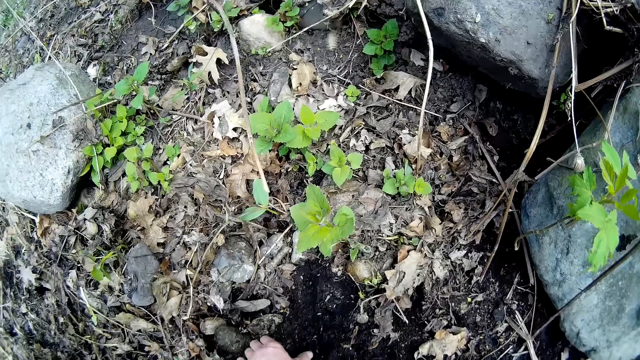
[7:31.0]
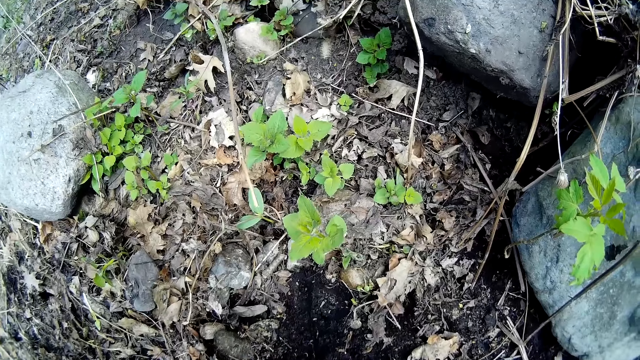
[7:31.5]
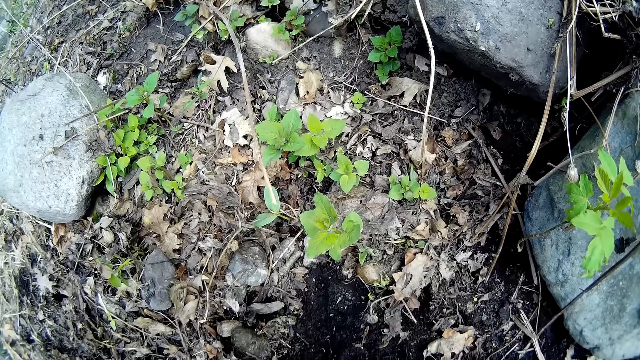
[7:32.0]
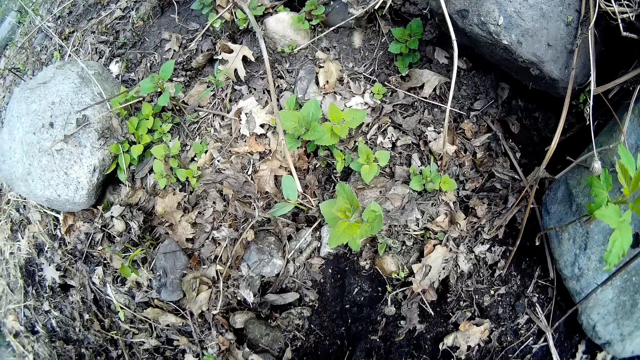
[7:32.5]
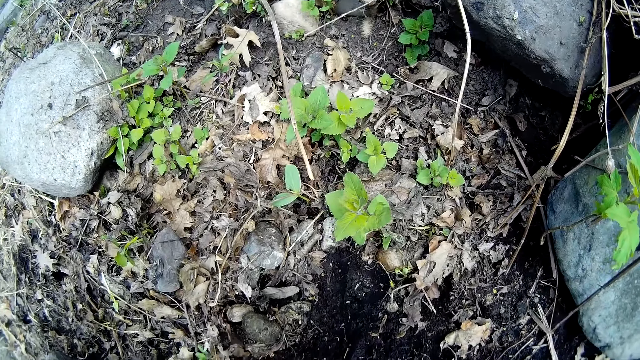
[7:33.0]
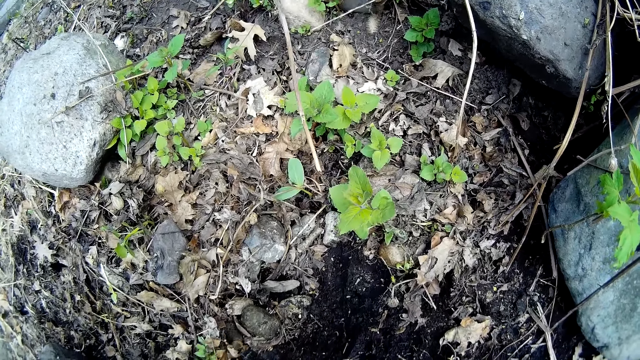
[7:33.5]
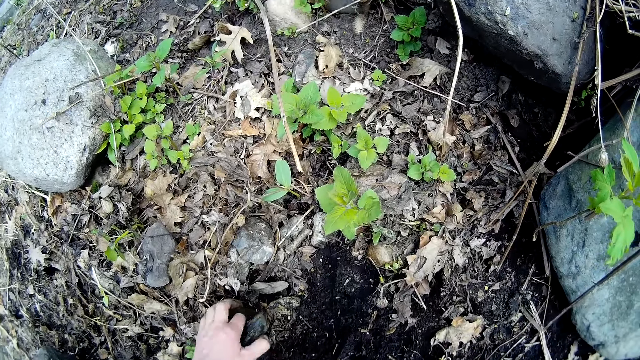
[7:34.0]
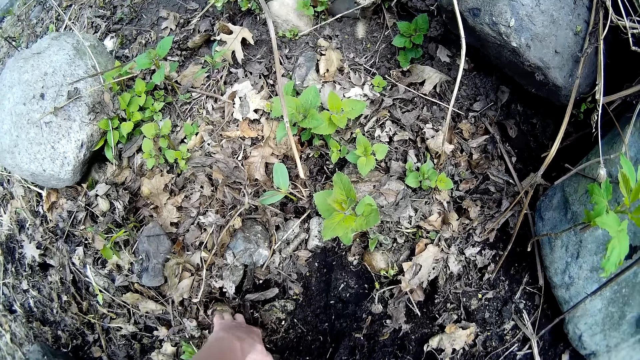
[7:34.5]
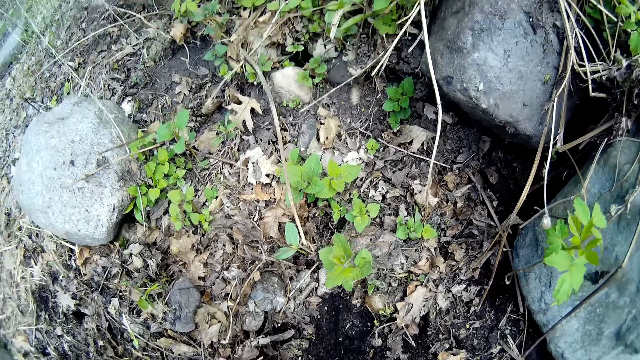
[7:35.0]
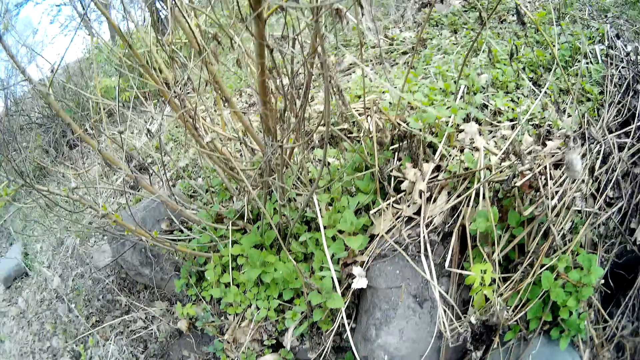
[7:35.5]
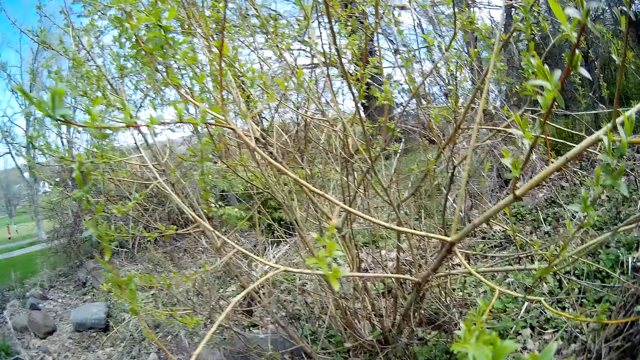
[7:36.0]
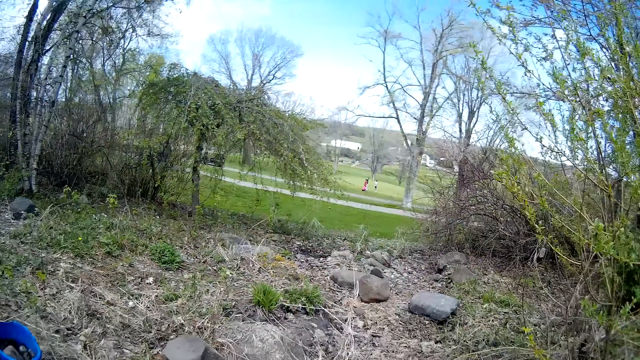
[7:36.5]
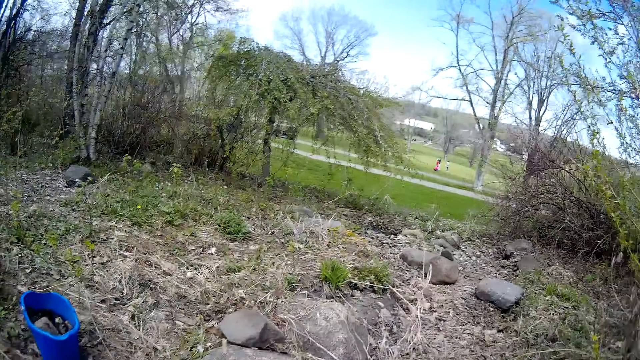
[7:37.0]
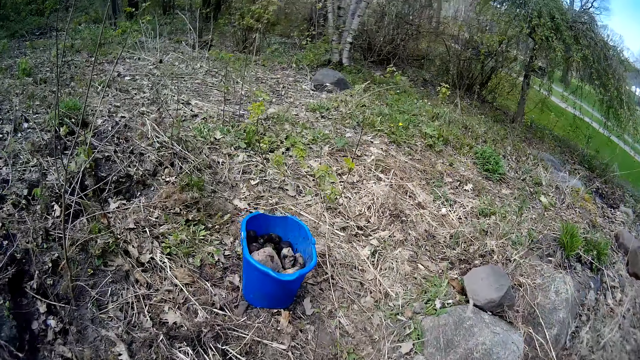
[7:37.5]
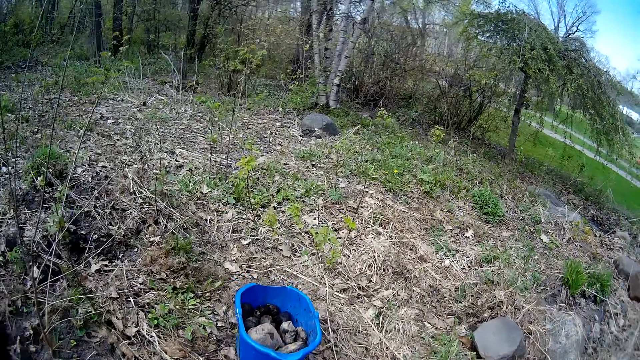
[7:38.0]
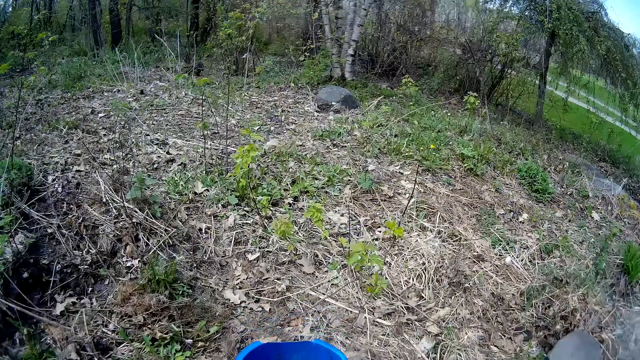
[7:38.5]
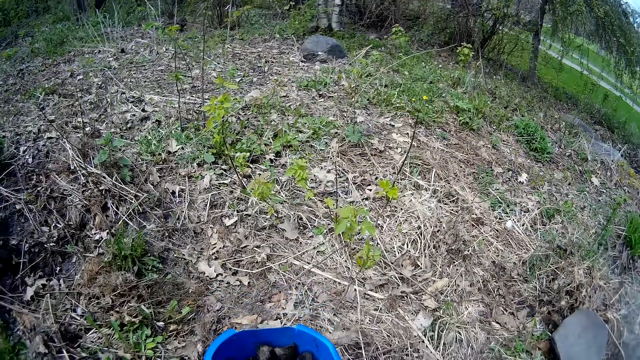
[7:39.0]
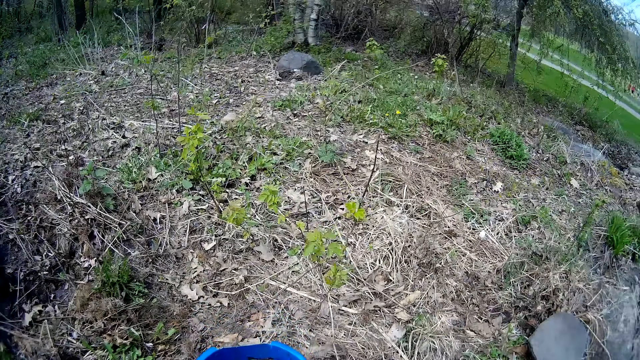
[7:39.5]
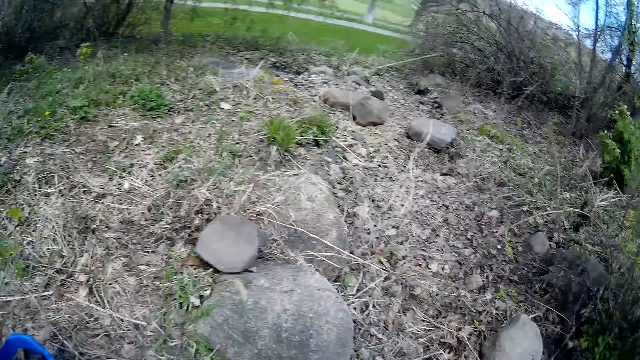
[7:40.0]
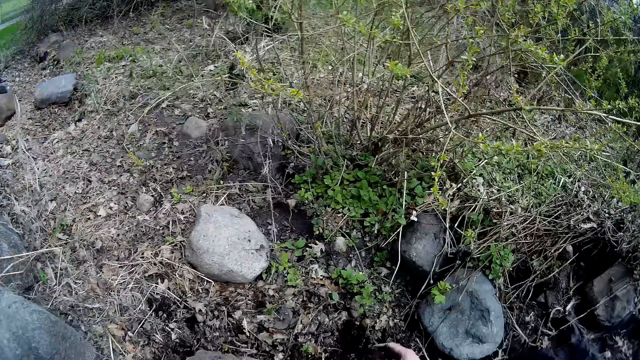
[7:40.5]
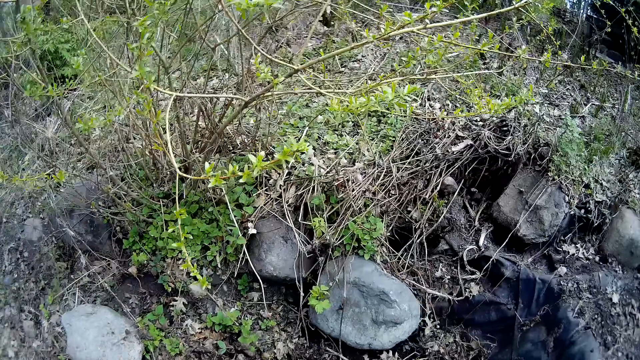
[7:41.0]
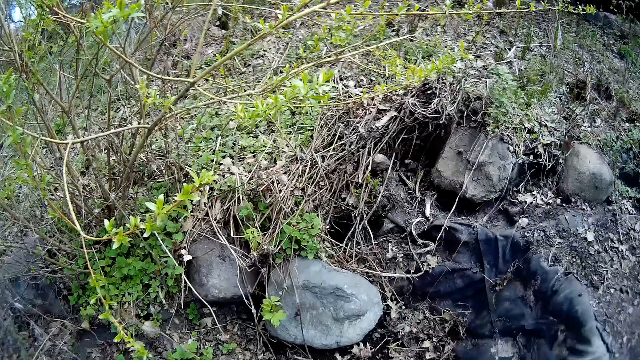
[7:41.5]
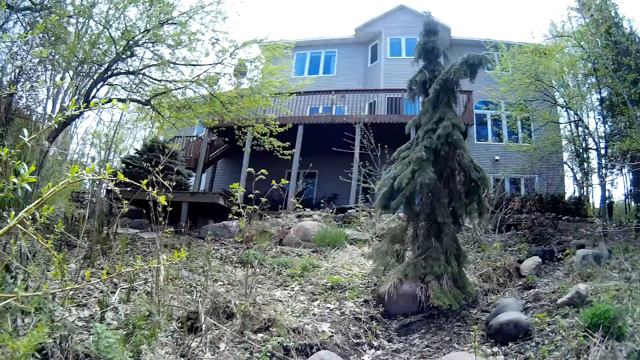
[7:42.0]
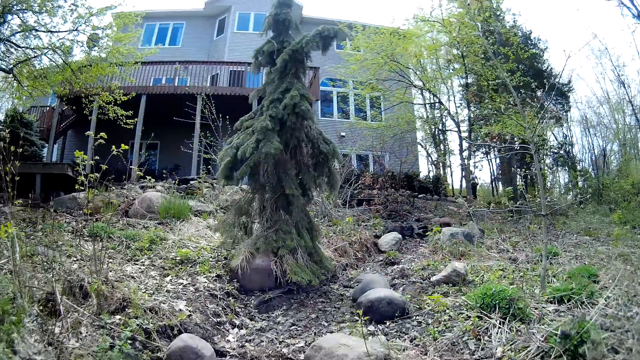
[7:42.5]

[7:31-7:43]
The camera wearer picks a stone from the ground with her left hand. She holds a stone. She puts the stone aside. She clears debris from the ground with her left hand. She moves her hand on the dried leaves. She picks a stone from the ground with her left hand. She walks towards the blue bucket on the ground. She walks away from the blue bucket.

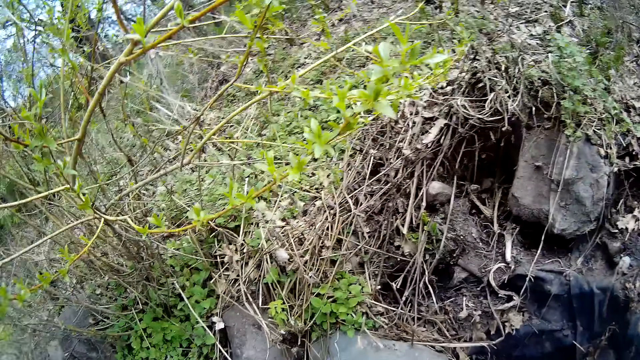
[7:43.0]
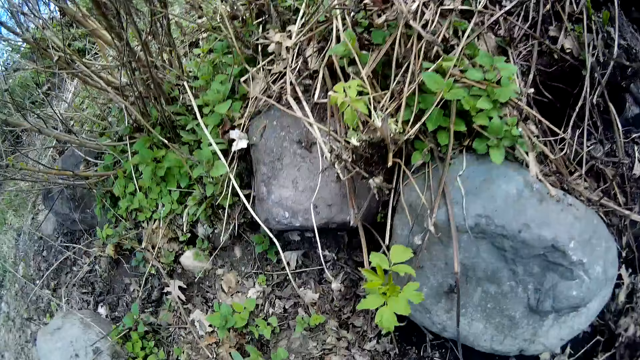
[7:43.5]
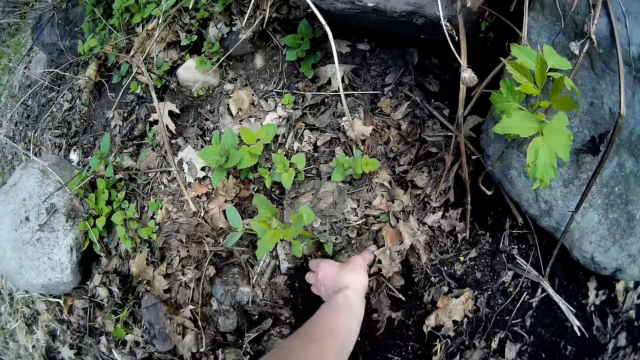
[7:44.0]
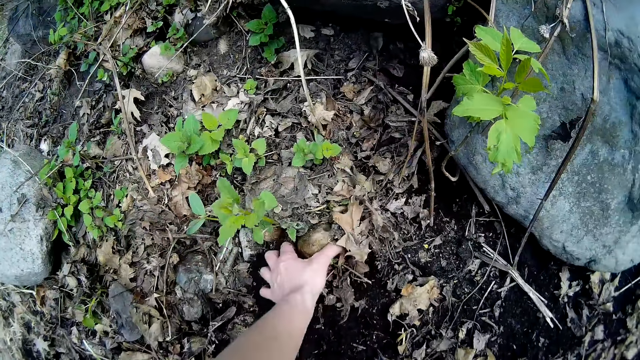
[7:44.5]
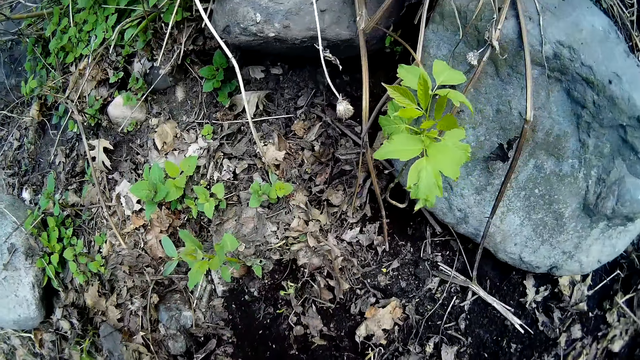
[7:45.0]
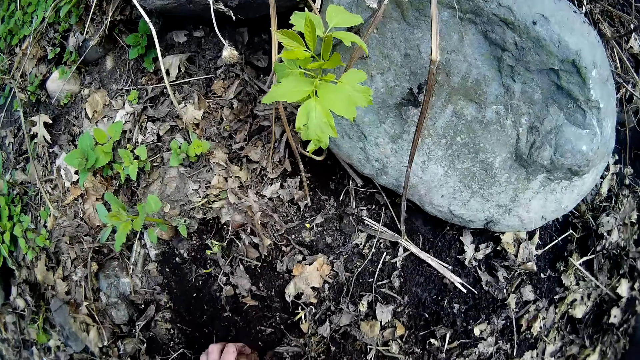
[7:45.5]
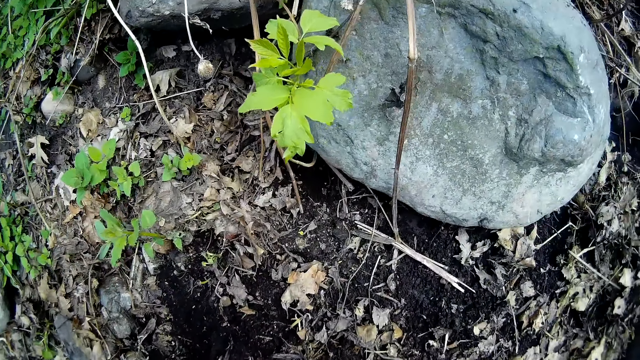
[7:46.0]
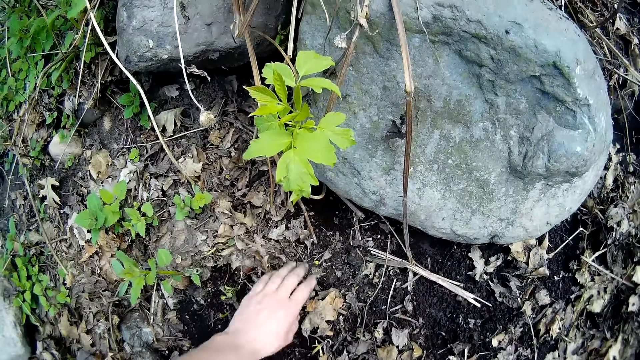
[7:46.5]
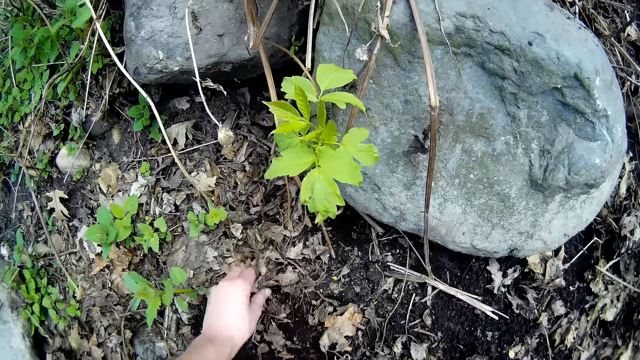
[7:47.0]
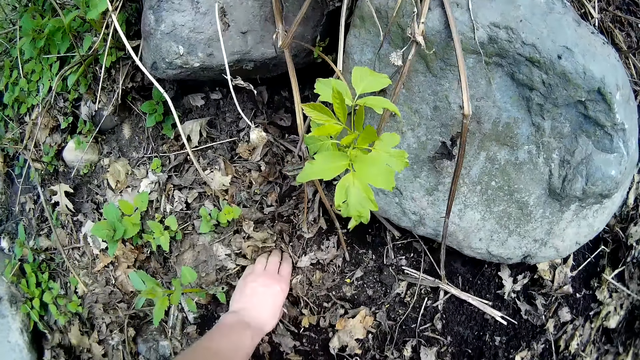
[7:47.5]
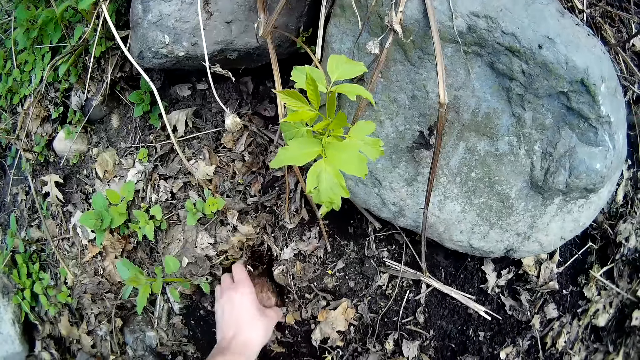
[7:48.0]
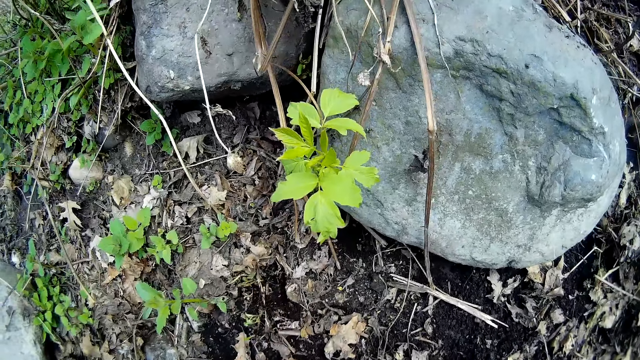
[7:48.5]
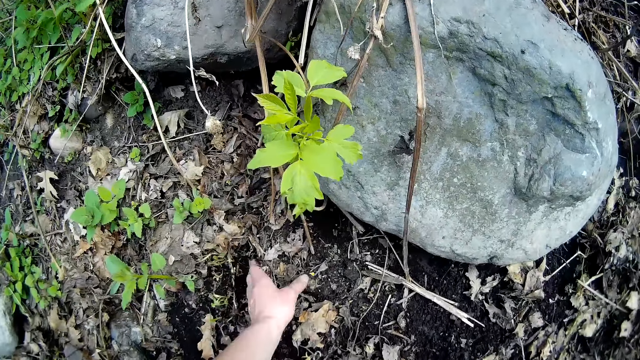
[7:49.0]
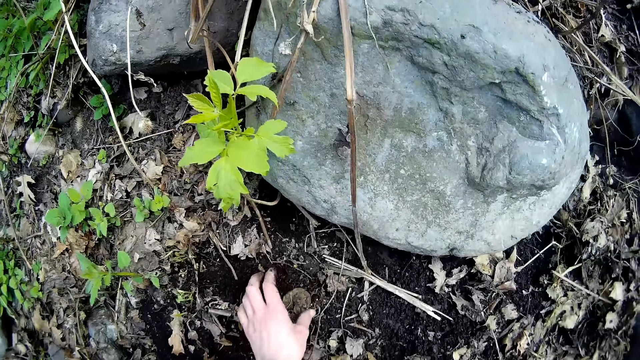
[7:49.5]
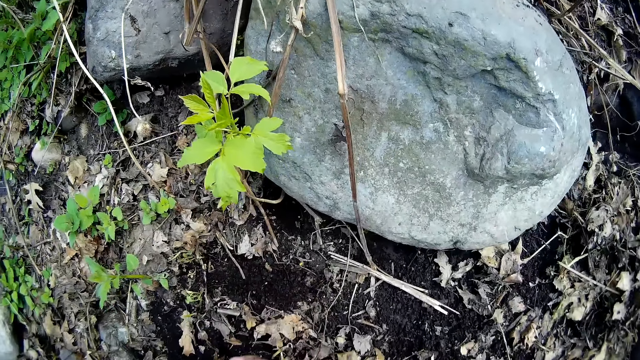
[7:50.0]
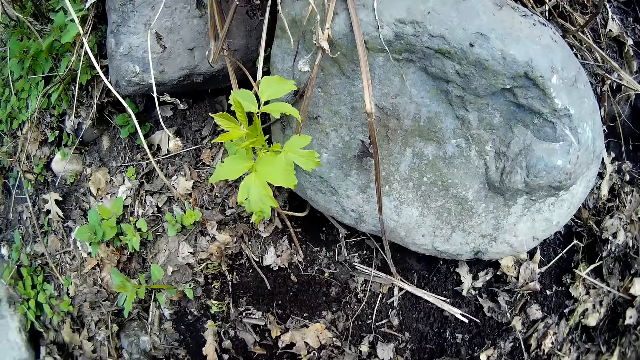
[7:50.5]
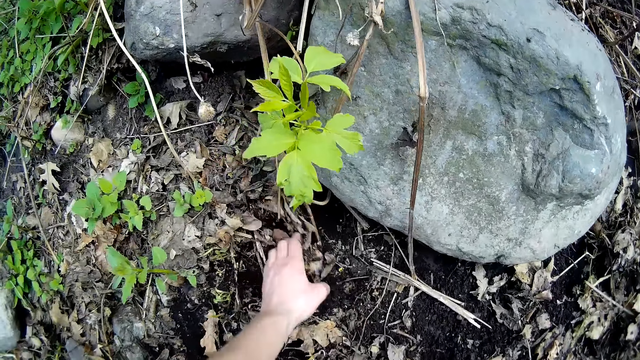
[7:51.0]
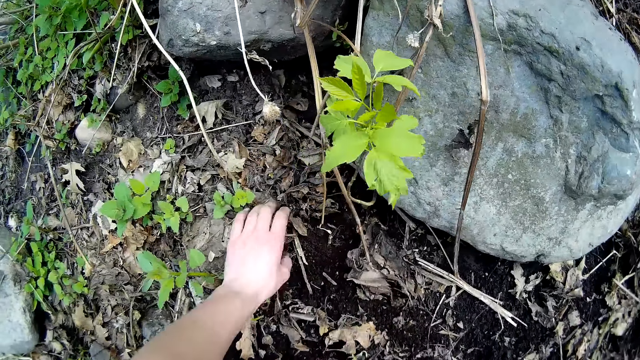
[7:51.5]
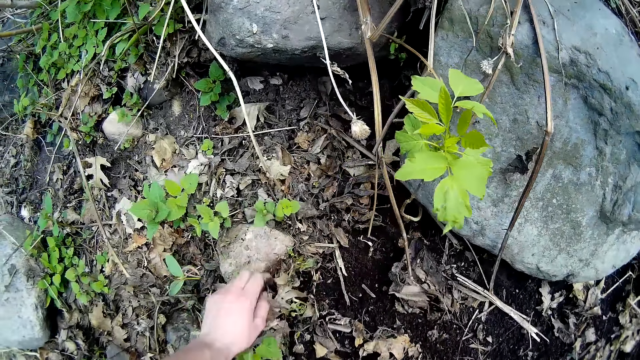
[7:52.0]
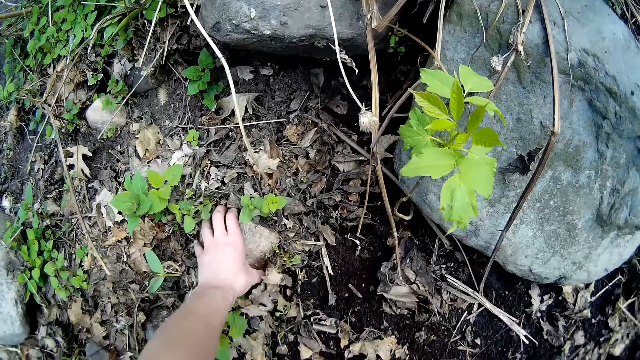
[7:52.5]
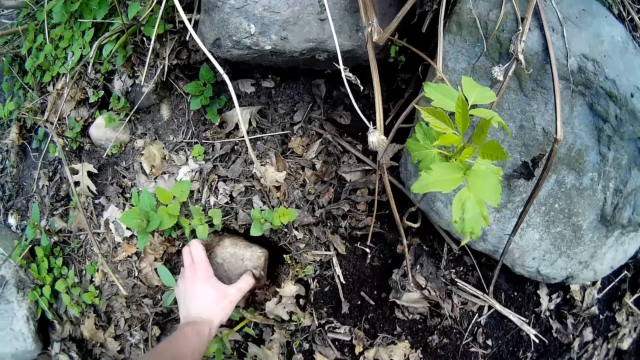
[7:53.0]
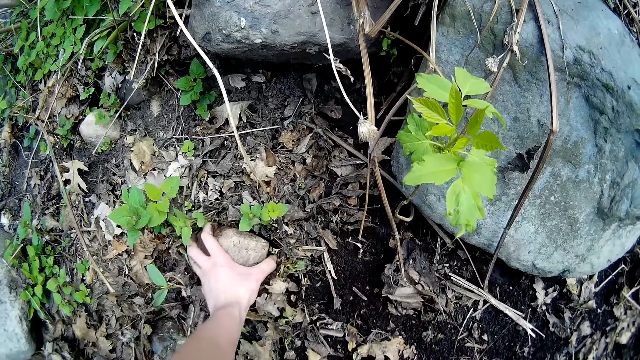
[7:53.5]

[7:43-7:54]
The camera wearer picks a stone from the ground with her left hand. She puts aside the stone. She picks a stone from the ground with her left hand again. She clears debris from the ground with her left hand. She picks a stone from the ground with her left hand. She digs the ground with her left hand and holds a stone firmly. She picks a stone from the ground with her left hand. She clears debris from the ground with her left hand. She pulls the stone. She picks a huge stone from the ground with her left hand.
